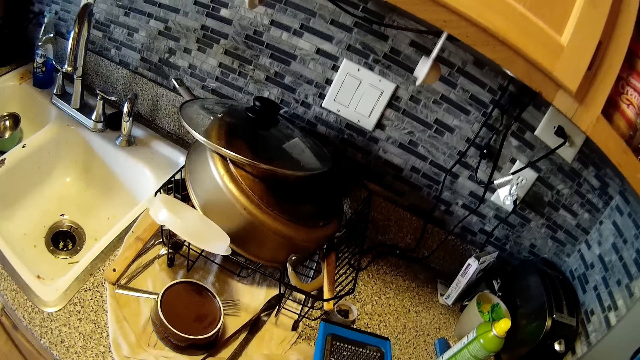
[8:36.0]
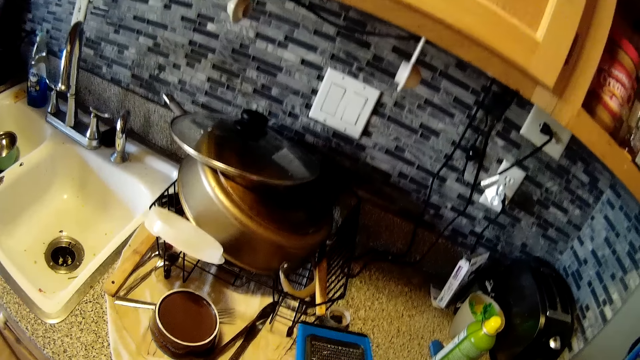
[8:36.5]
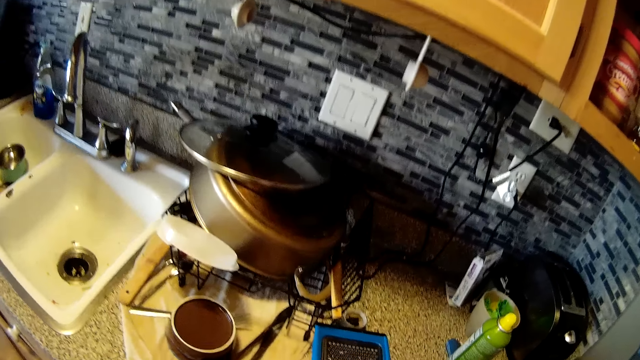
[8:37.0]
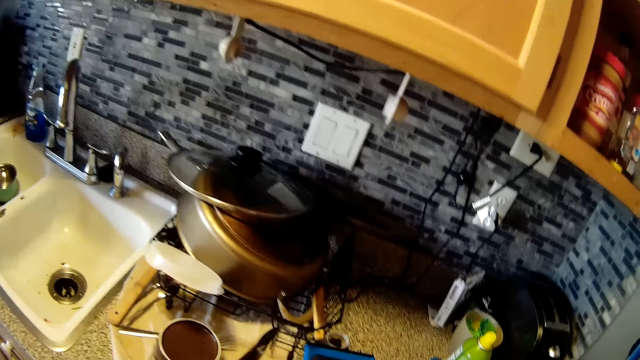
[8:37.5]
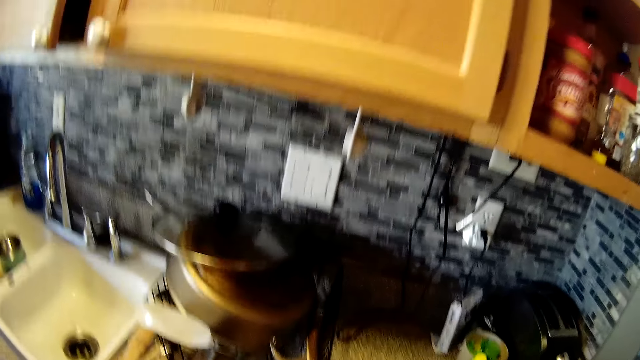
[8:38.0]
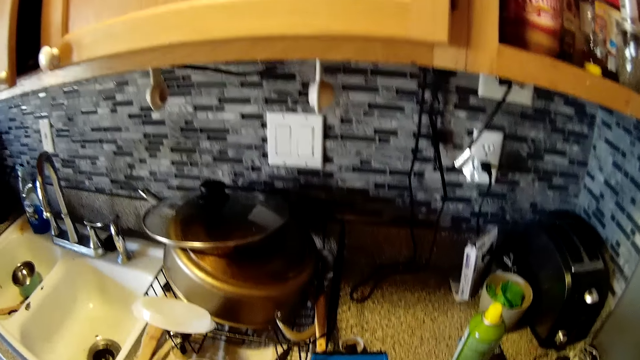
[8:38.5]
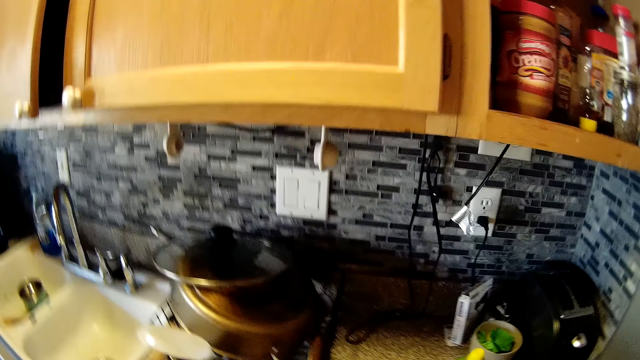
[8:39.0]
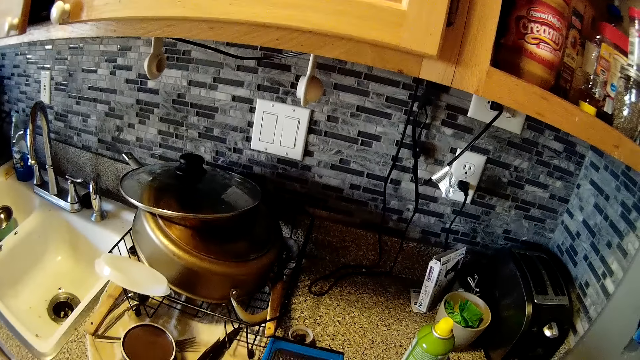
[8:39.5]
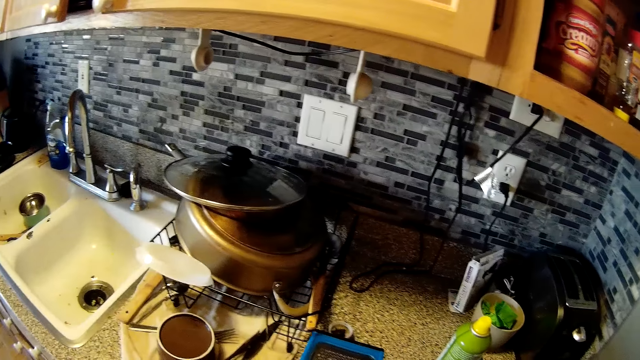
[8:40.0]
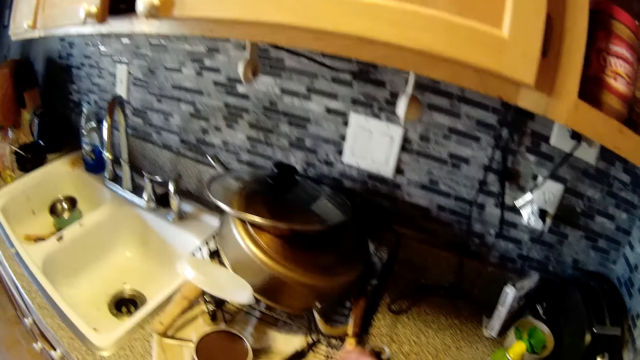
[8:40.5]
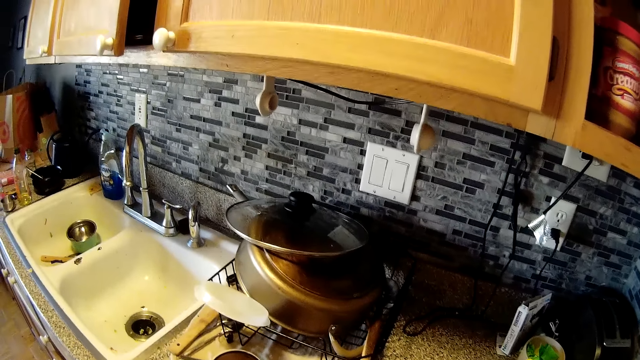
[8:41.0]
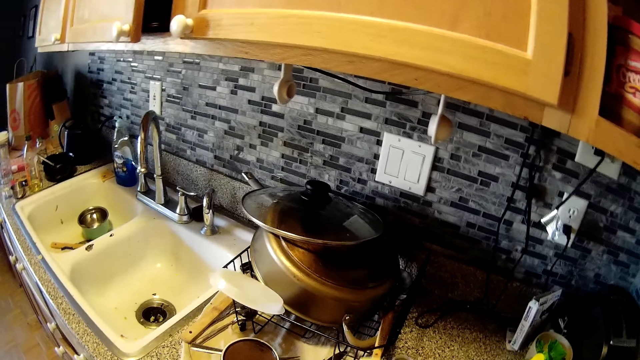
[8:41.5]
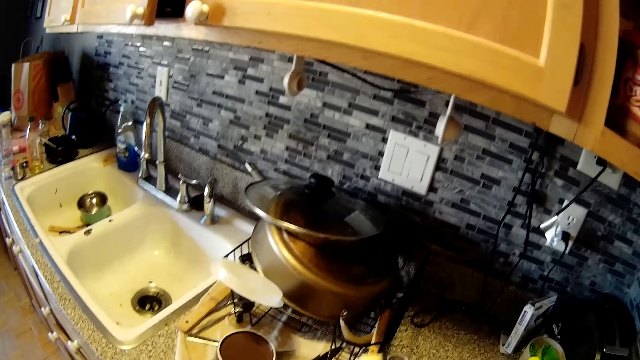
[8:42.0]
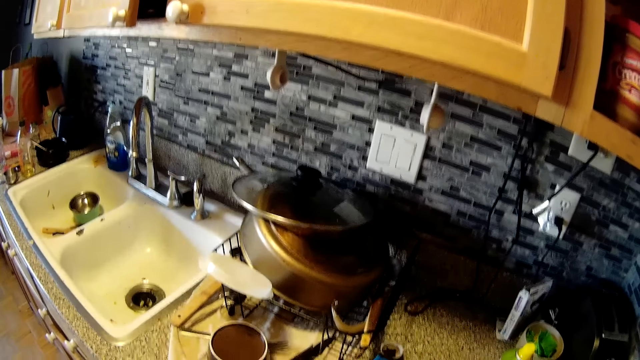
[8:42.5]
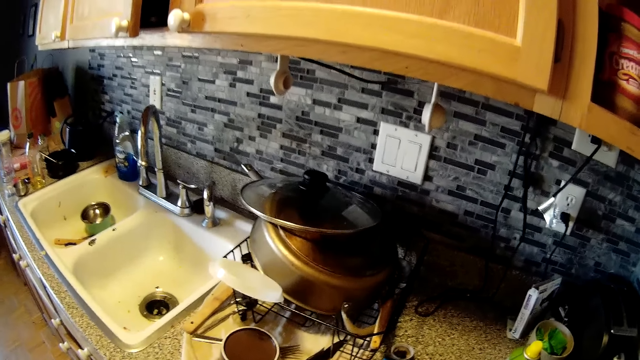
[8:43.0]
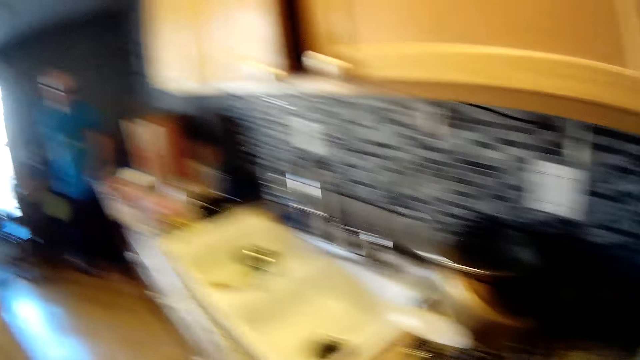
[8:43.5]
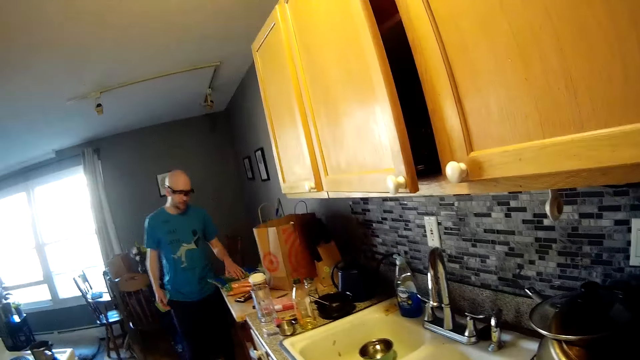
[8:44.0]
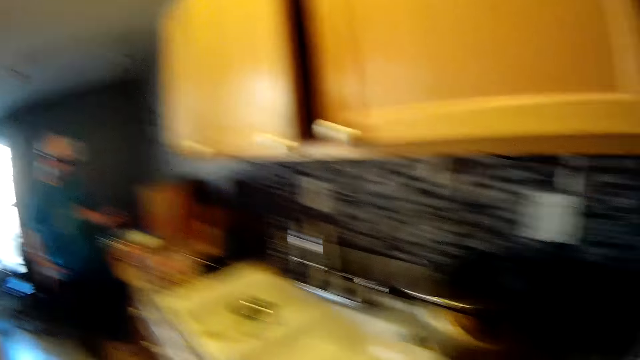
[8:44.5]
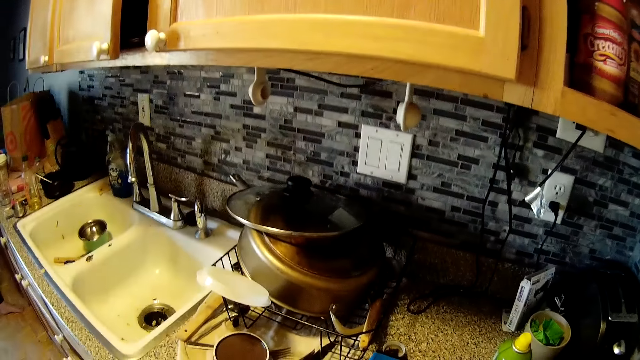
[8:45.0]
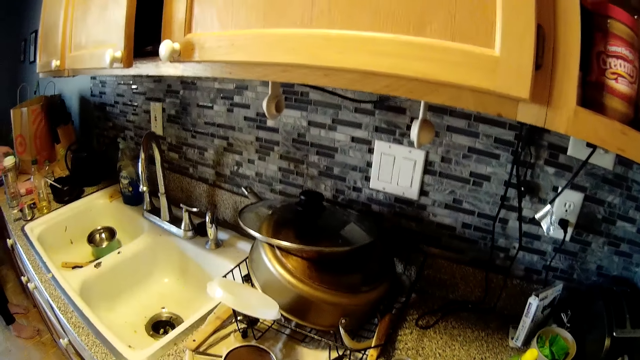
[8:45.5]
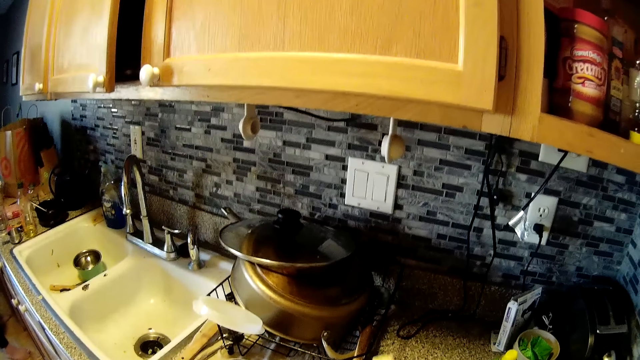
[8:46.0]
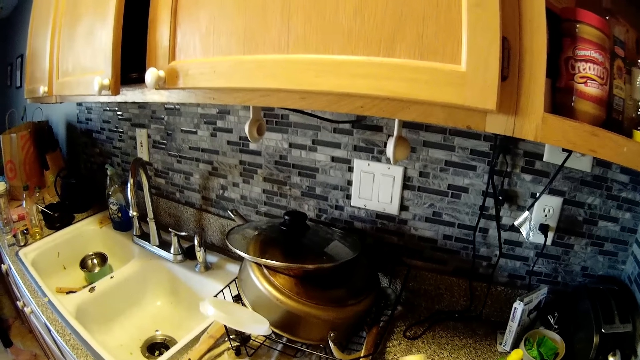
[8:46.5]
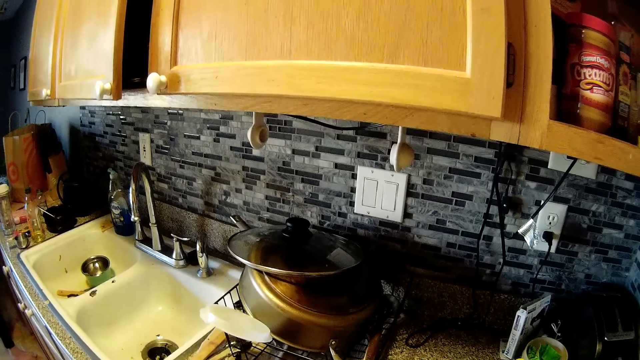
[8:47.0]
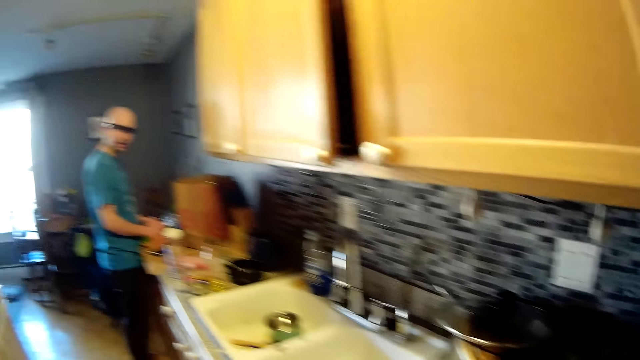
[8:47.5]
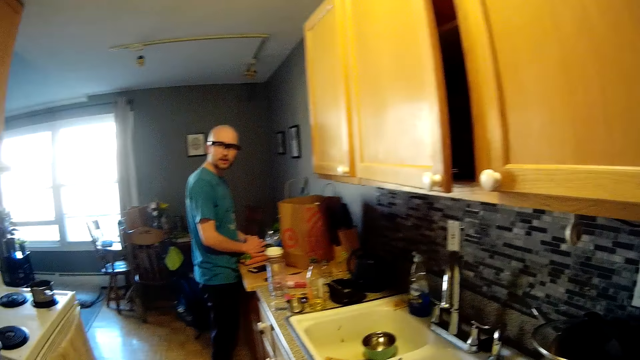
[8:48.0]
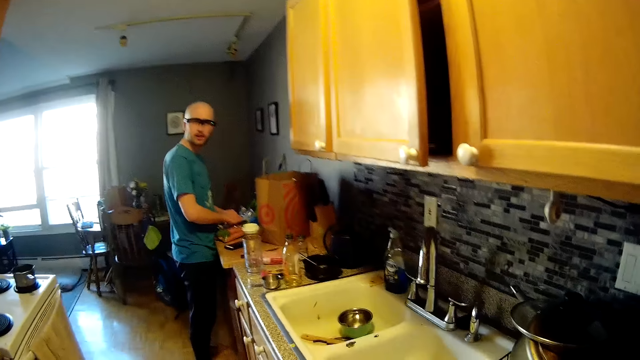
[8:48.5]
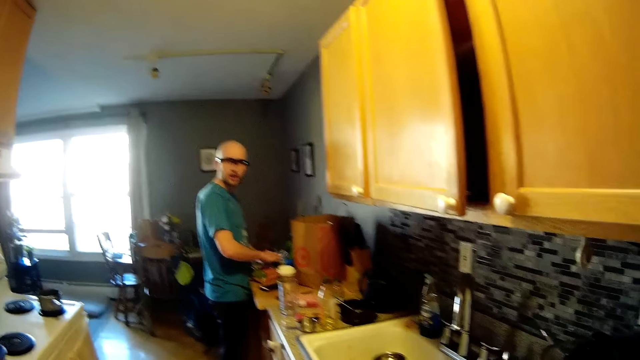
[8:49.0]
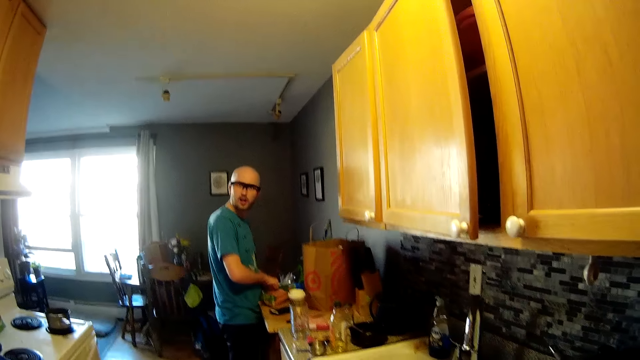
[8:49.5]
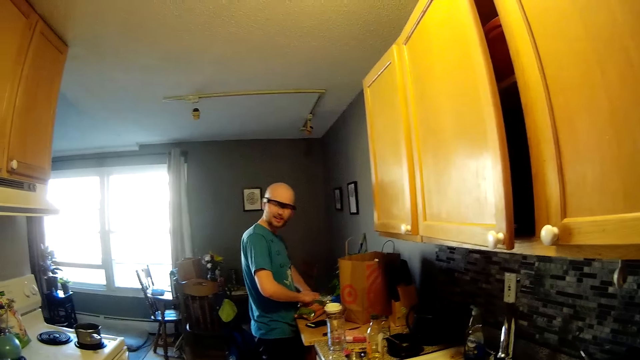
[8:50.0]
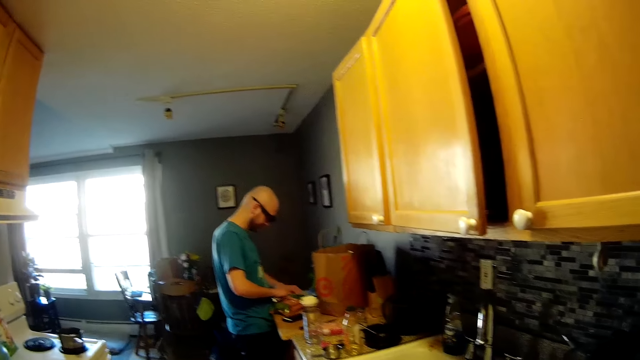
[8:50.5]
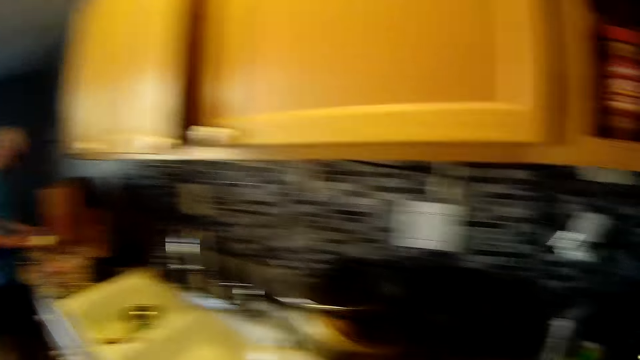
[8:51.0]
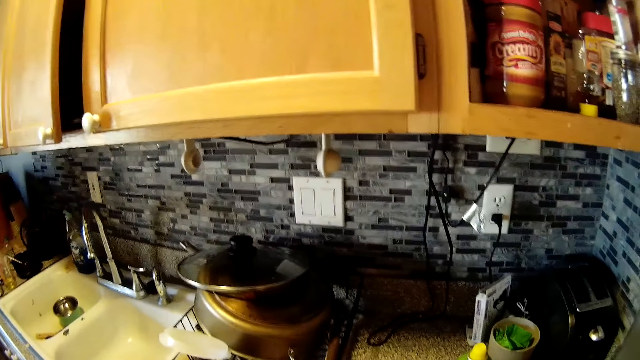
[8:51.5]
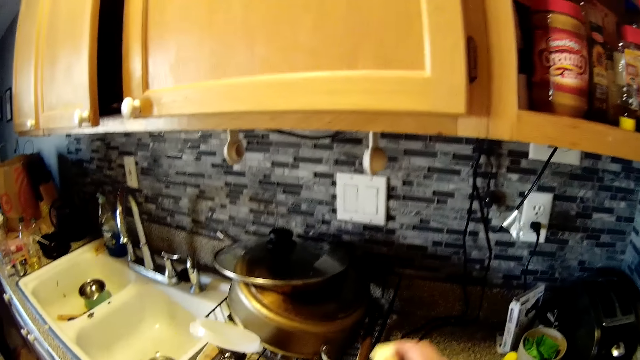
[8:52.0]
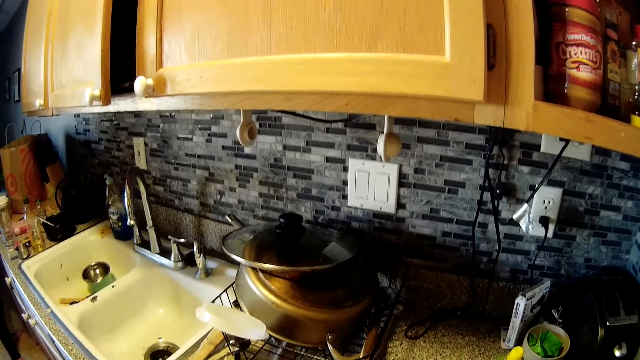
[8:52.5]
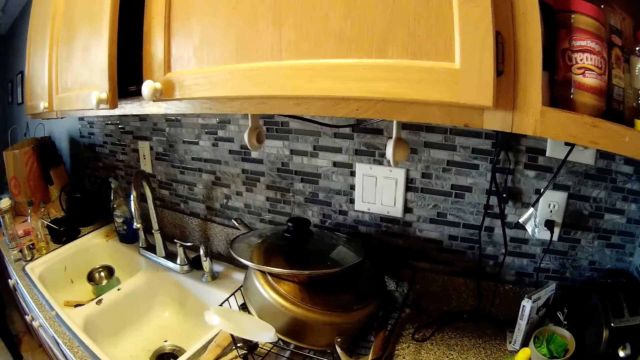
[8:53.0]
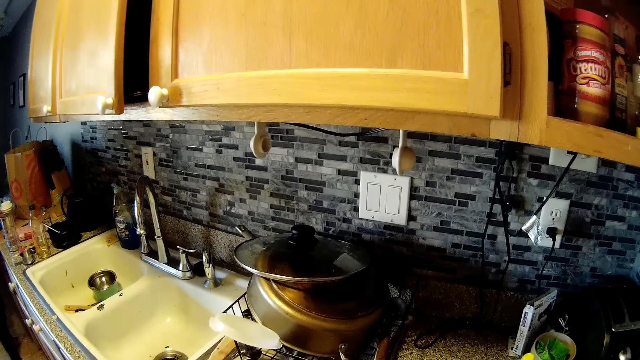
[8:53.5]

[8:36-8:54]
The camera wearer holds the grater. The man touches a pack of green onions on the counter top with his left hand. He opens a pack of carrots with both hands. The camera wearer looks around the kitchen.

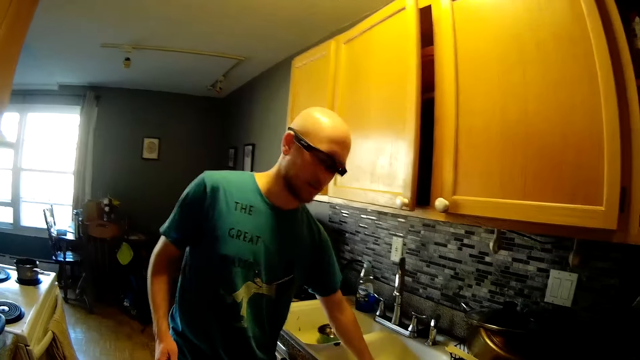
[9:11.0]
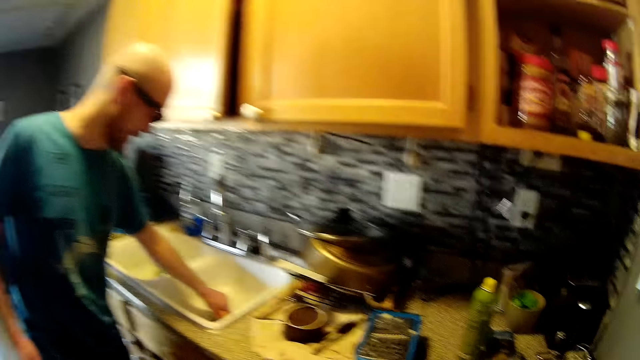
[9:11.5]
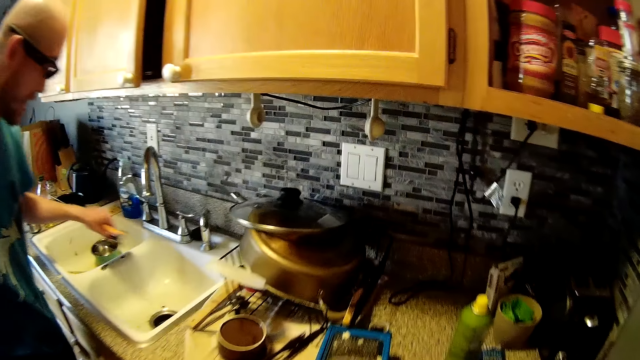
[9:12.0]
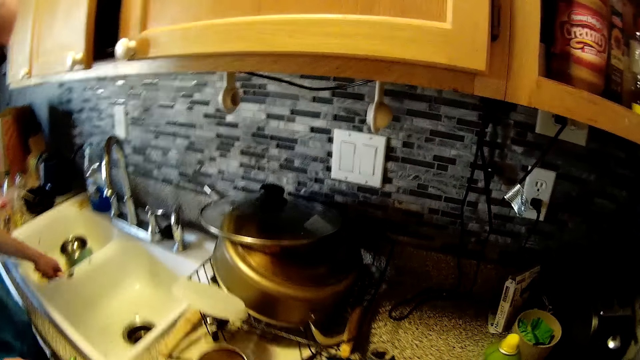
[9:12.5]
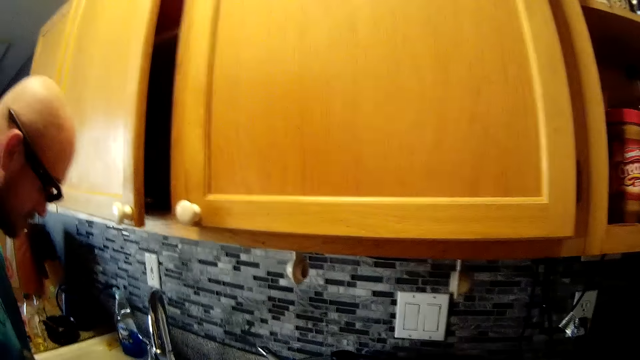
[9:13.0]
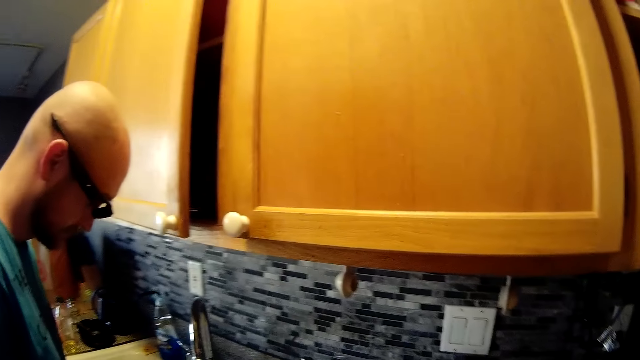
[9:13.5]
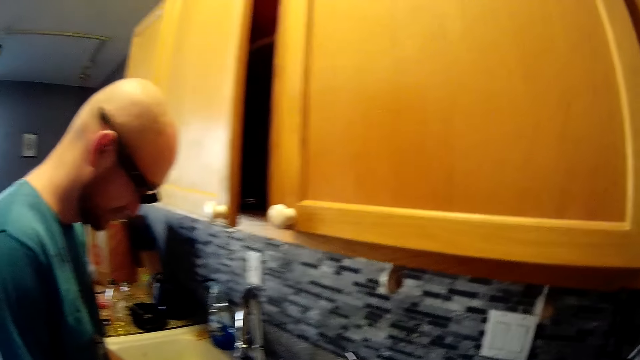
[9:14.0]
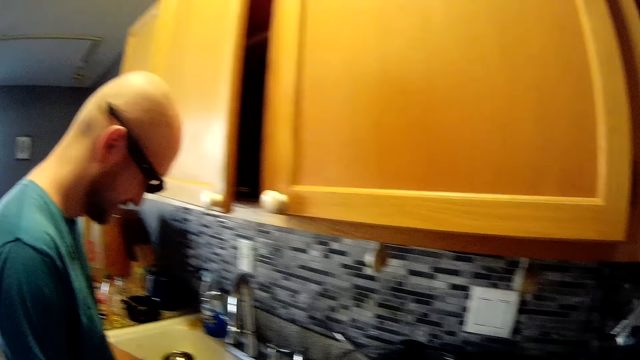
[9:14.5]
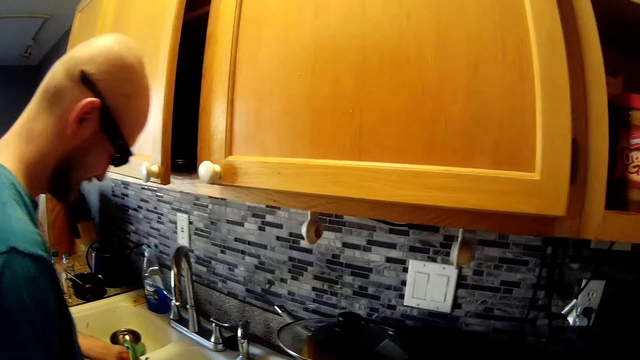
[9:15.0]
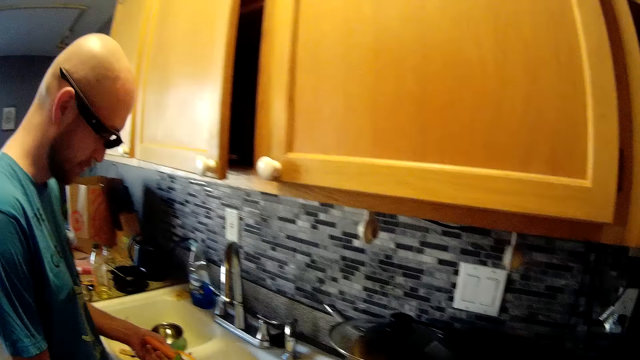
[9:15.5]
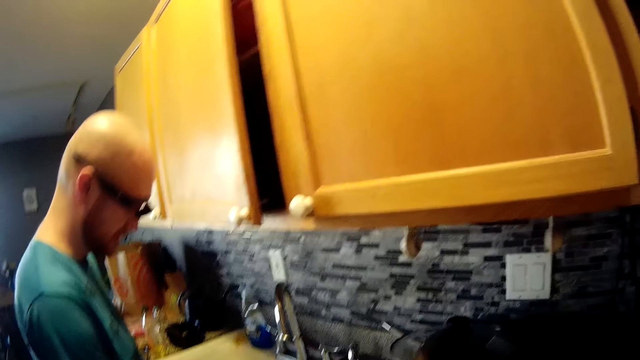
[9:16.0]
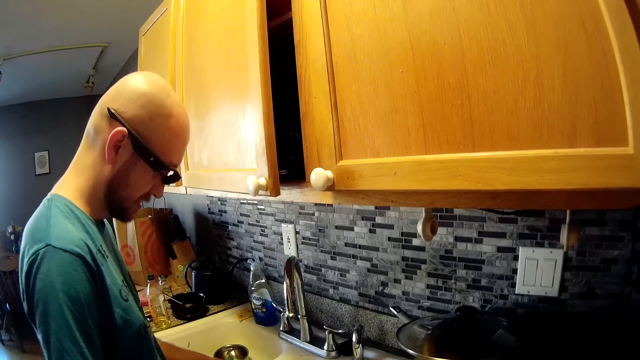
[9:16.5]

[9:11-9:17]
A man removes a water stopper from a sink with his left hand. The man touches the sink. The man drops the water stopper into the sink with his left hand.
